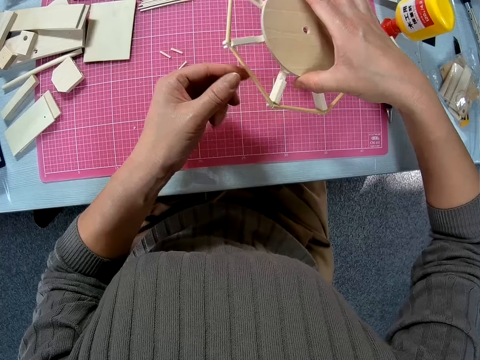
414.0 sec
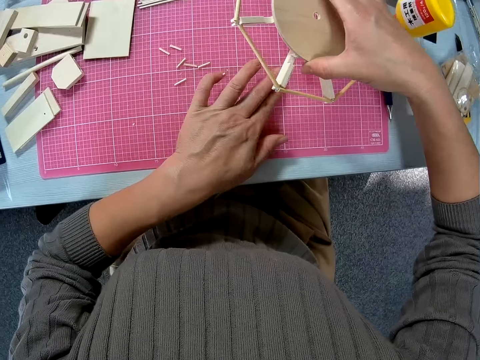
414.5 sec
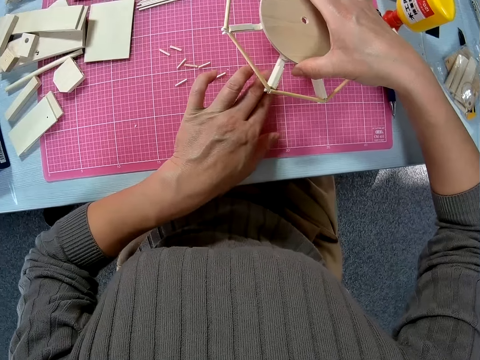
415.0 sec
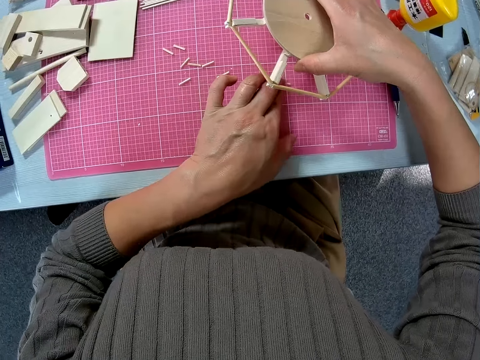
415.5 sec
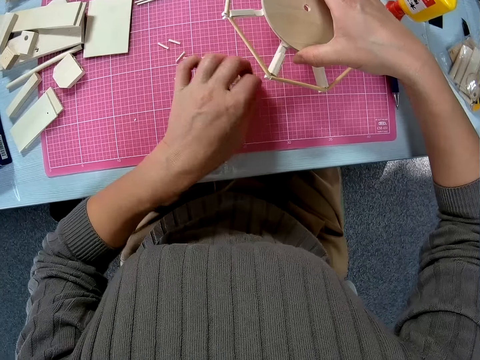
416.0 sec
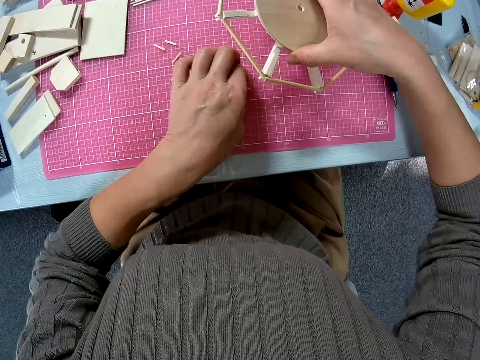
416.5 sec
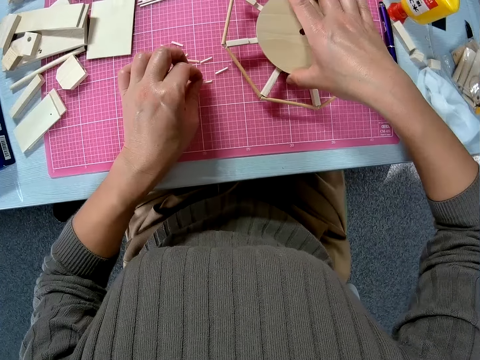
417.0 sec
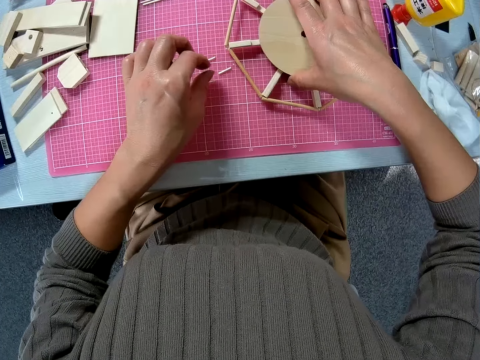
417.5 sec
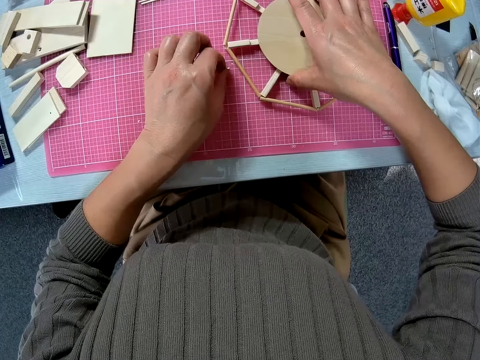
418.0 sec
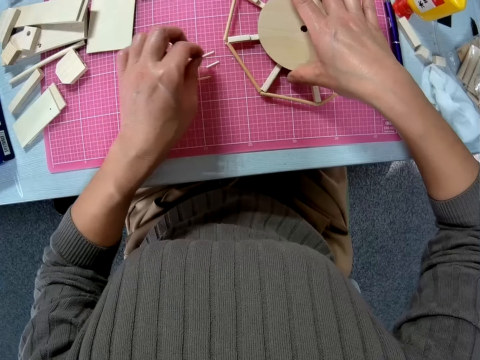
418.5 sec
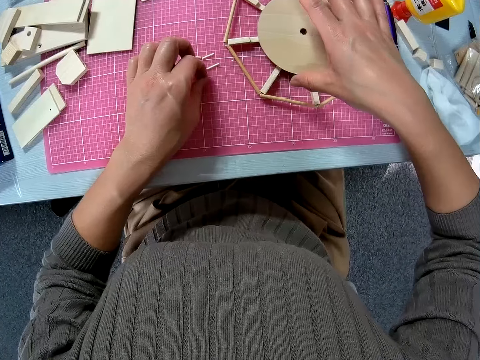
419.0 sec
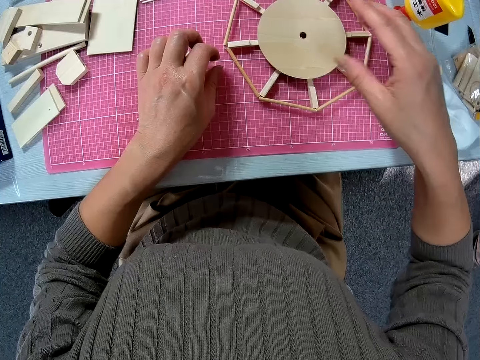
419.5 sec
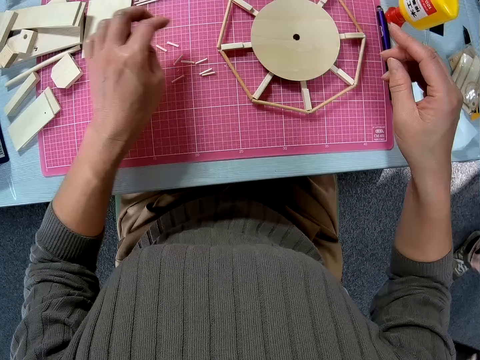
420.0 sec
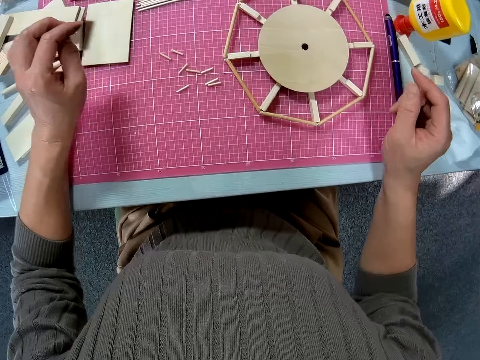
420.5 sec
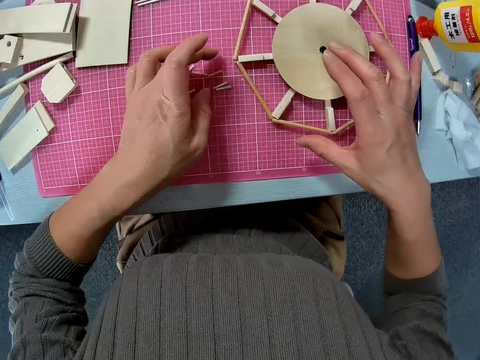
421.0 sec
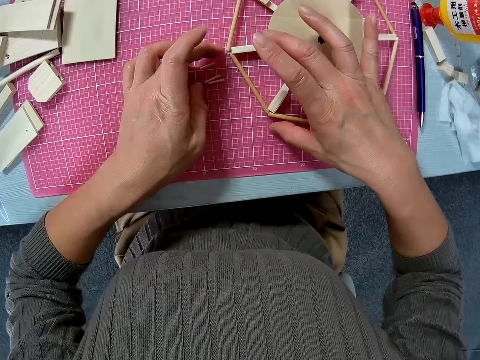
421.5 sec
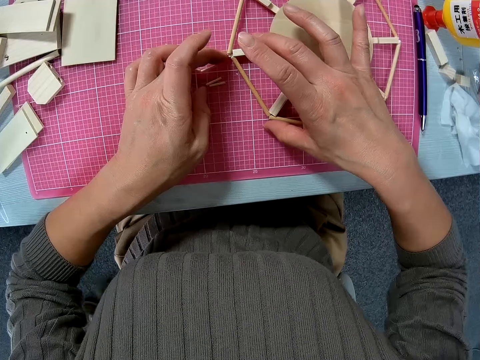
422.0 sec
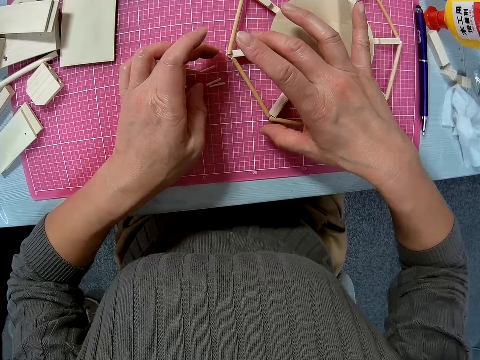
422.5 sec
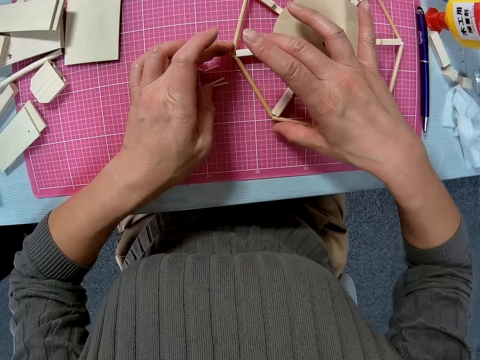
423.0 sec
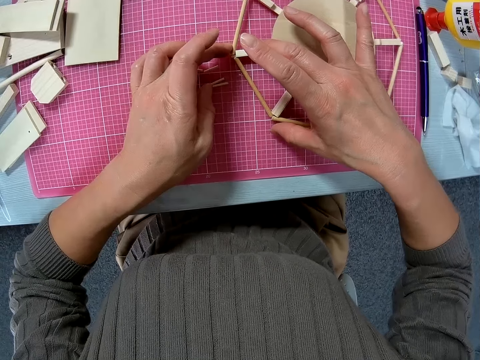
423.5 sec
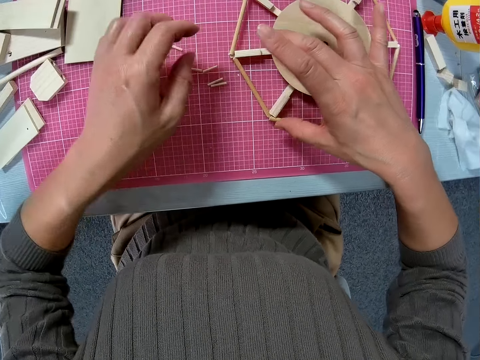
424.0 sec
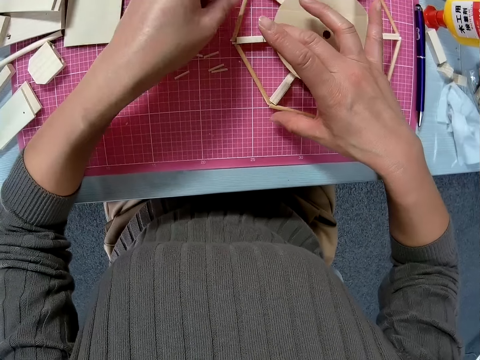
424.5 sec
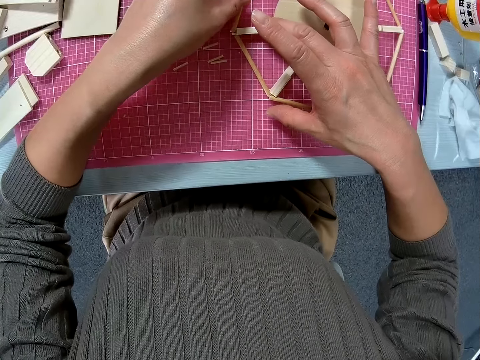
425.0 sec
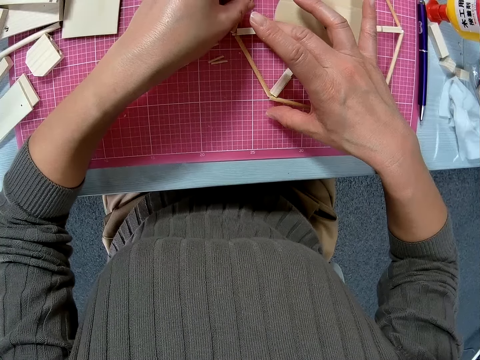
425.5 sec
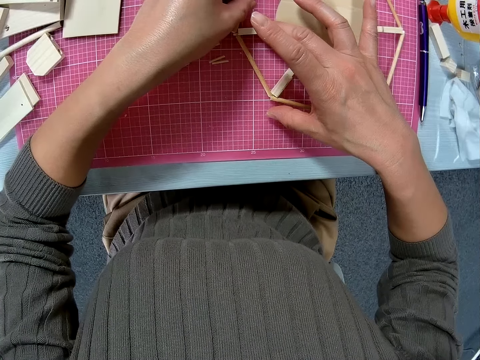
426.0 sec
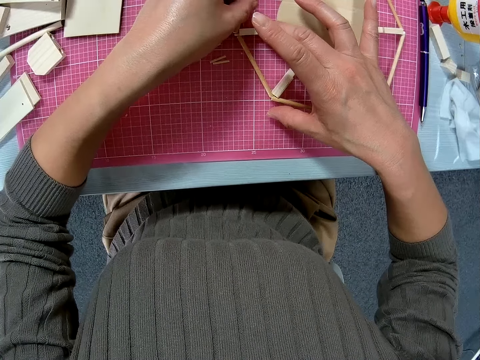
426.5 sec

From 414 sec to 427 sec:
The camera wearer moves a wood rod on a cutting mat with a mat. They put down the wood pet model or circular wood piece on the cutting mat. They move the wood rod on the cutting mat. They adjust the circular wood piece. They adjust the wood rod on the wood pet model. A man walks around a table.

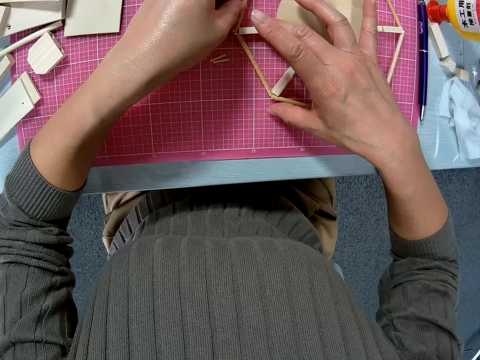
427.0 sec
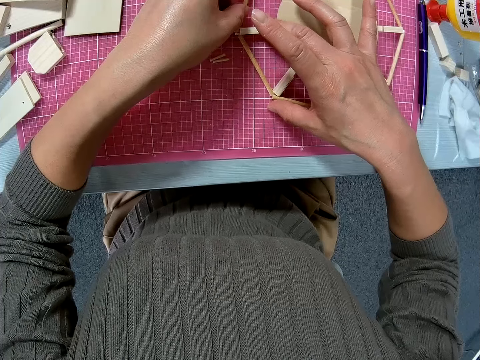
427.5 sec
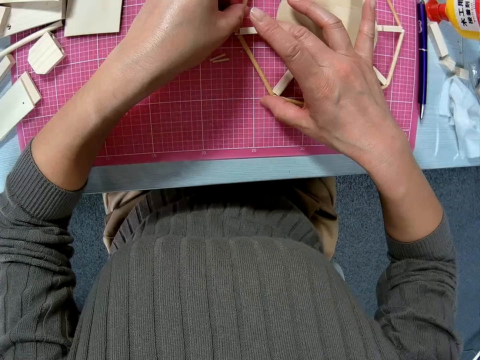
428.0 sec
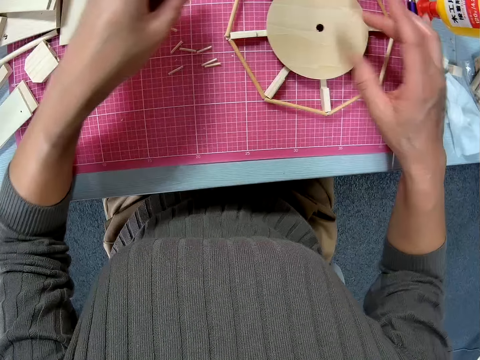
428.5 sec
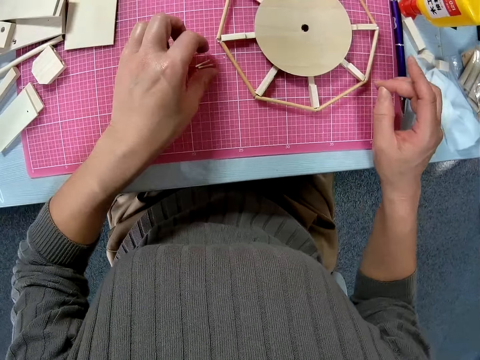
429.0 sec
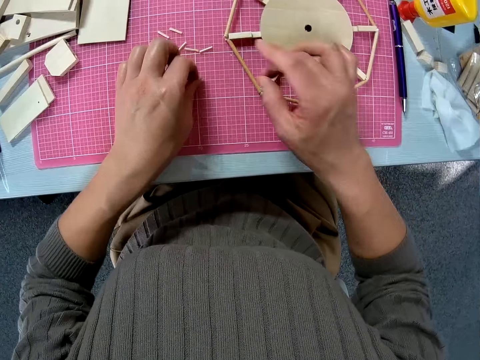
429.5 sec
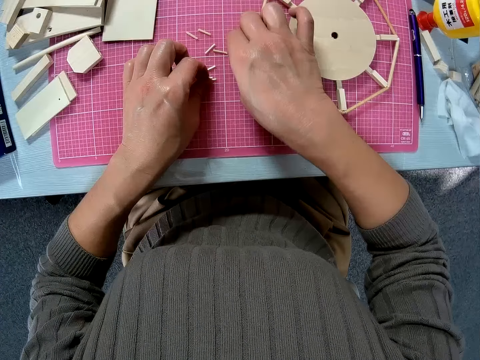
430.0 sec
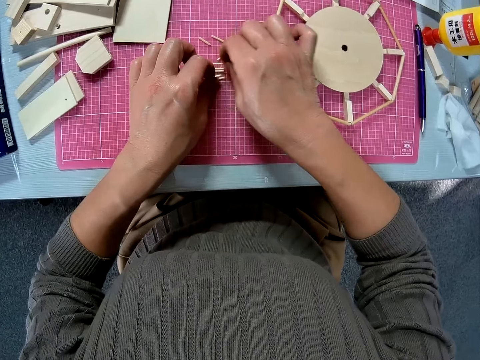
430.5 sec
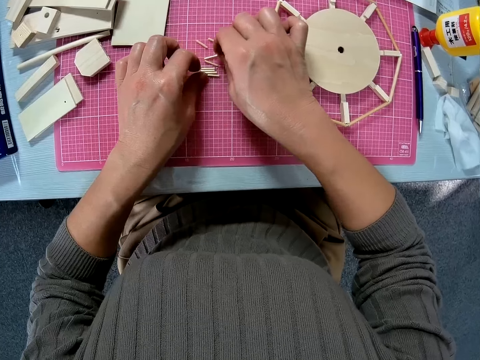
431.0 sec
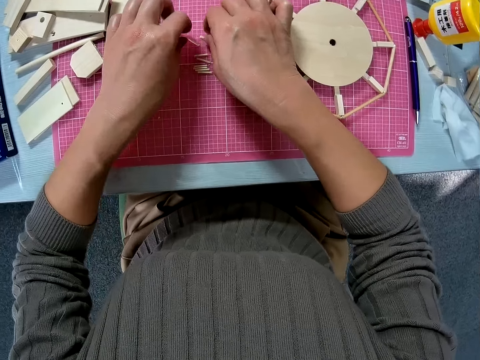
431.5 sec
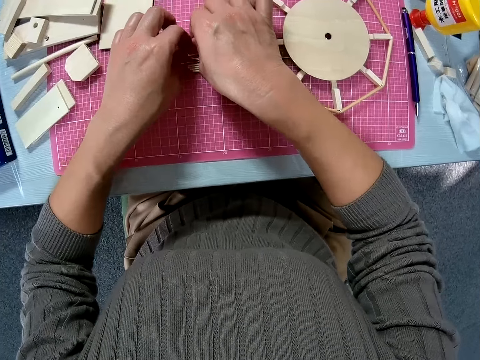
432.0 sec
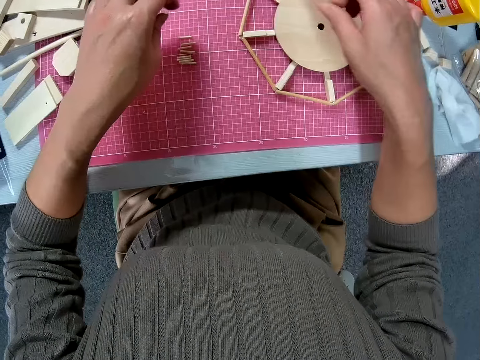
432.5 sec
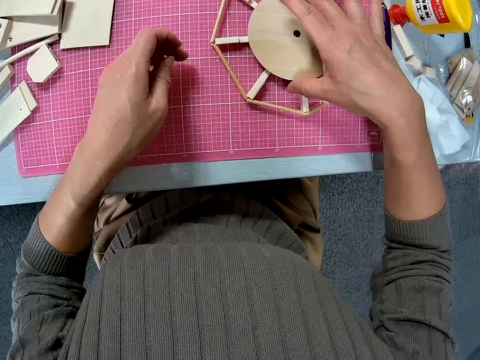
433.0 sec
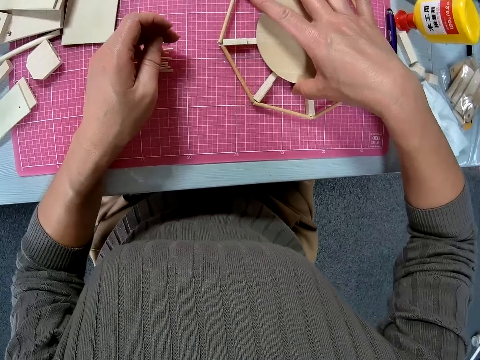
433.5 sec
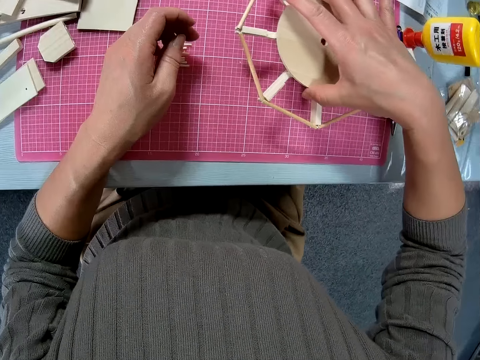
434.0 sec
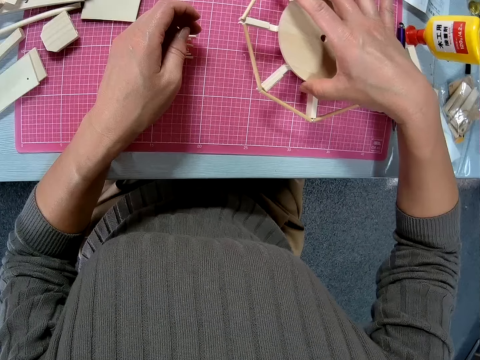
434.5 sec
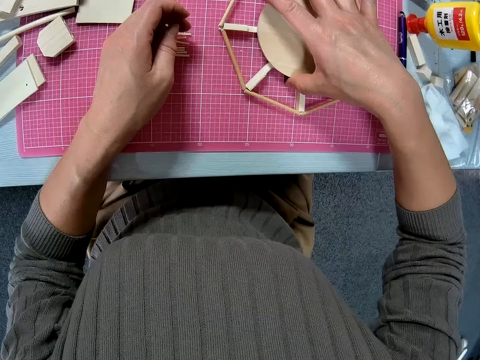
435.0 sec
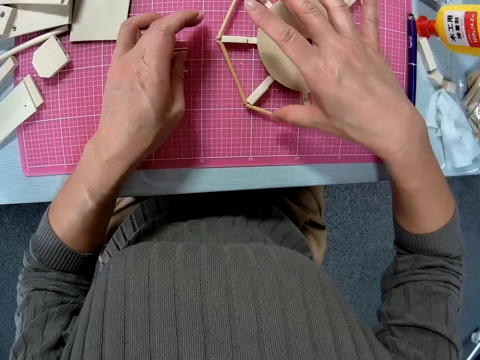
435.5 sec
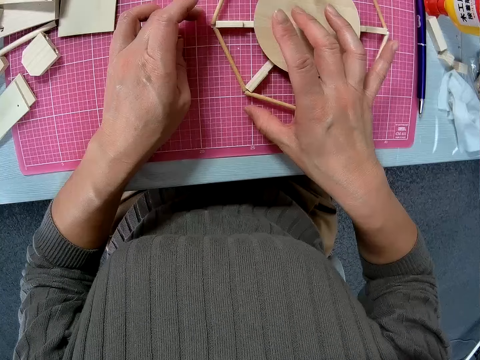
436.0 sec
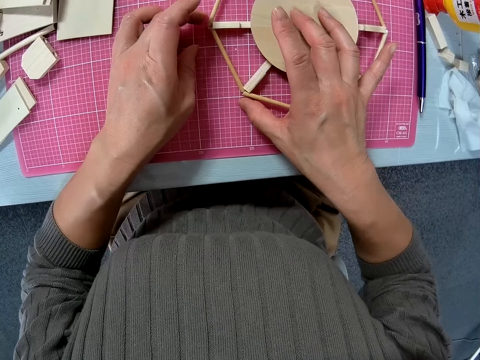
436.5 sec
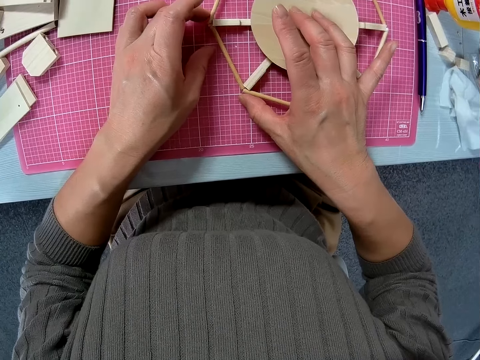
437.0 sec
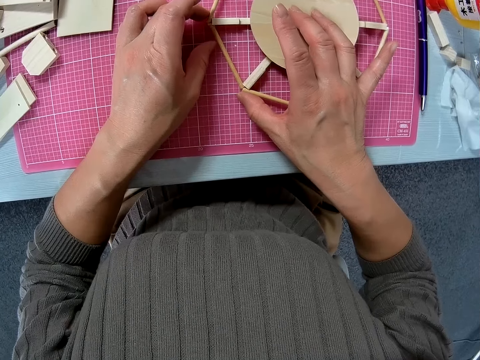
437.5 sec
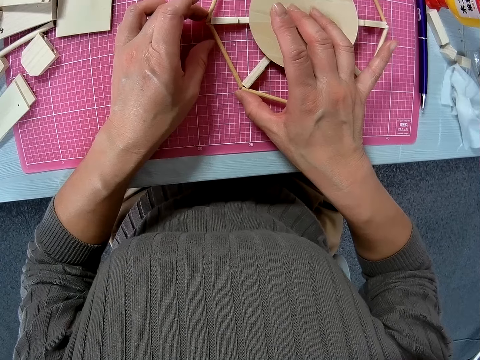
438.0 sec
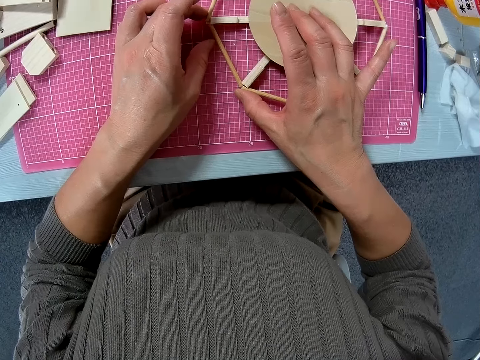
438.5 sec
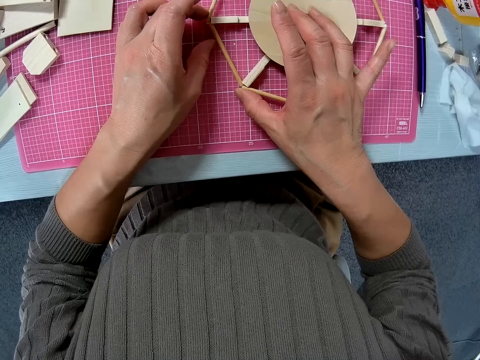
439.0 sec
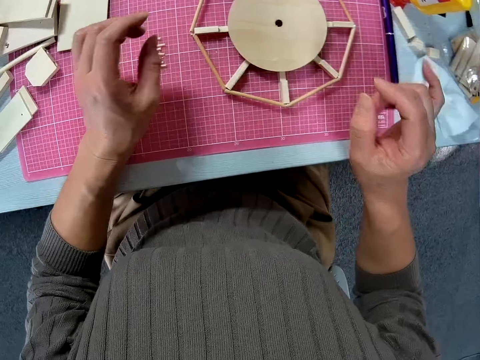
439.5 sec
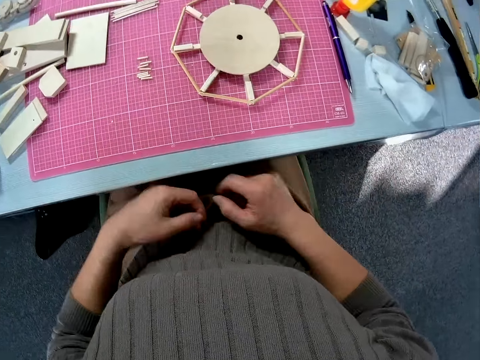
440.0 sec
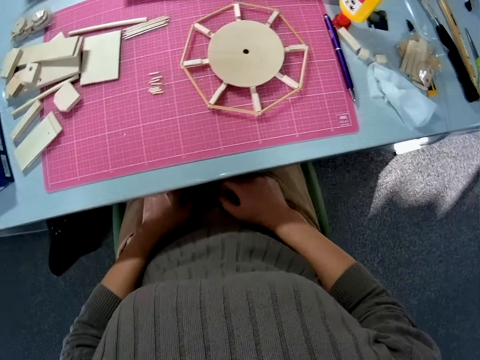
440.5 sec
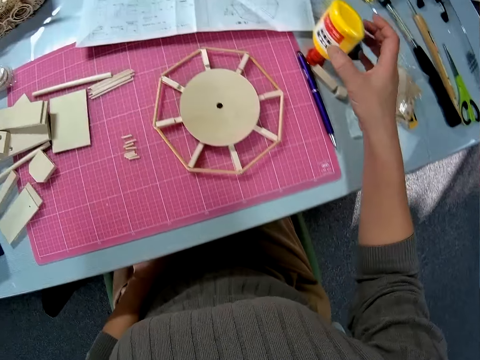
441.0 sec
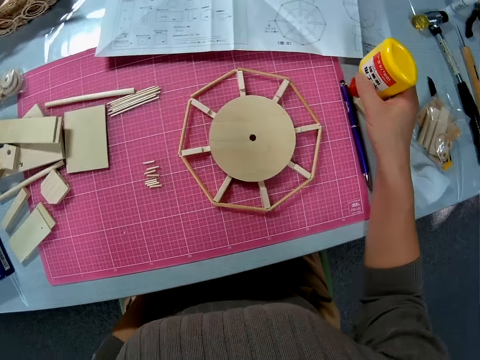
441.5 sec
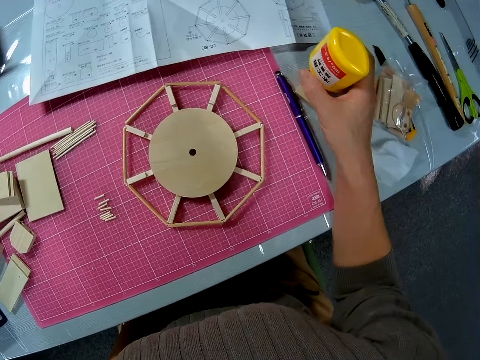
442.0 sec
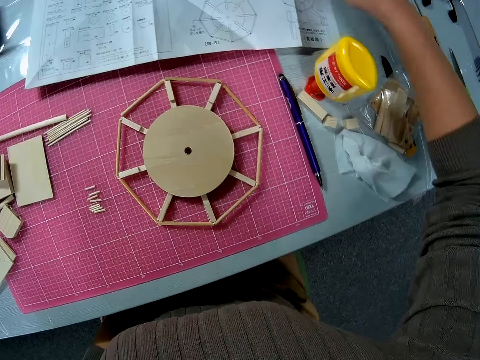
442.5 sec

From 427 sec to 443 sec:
The camera wearer adjusts the short wood pieces on the board. They move wood rod pieces on a cutting mat. They touch the circular wood piece. They pick up a wood pet model from the cutting mat and put down the wood pet model on the cutting mat. They adjust a wood rod on the wood pet model. They look around a table. They move a super glue bottle on the table.
